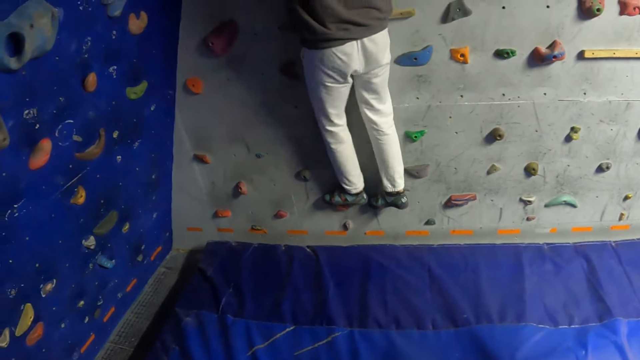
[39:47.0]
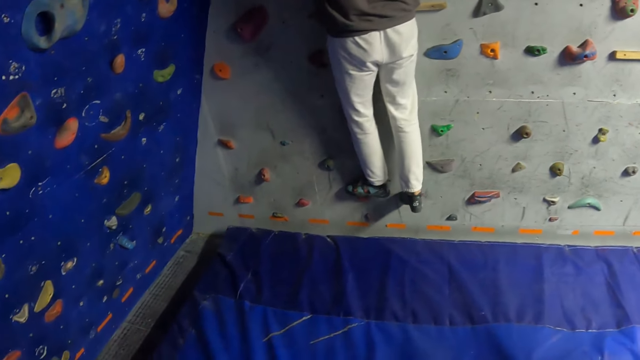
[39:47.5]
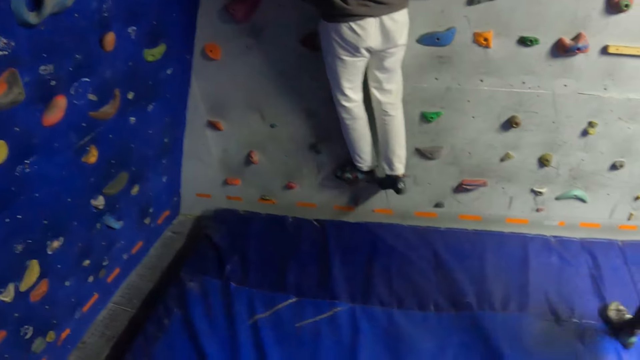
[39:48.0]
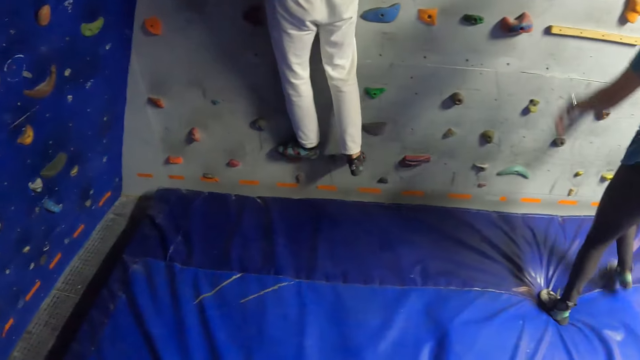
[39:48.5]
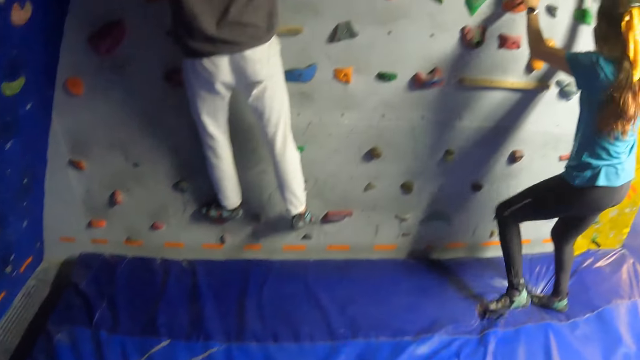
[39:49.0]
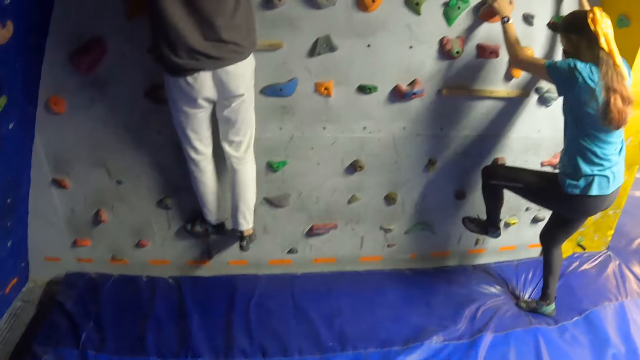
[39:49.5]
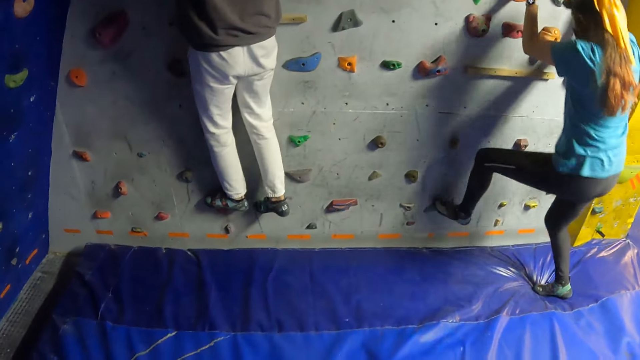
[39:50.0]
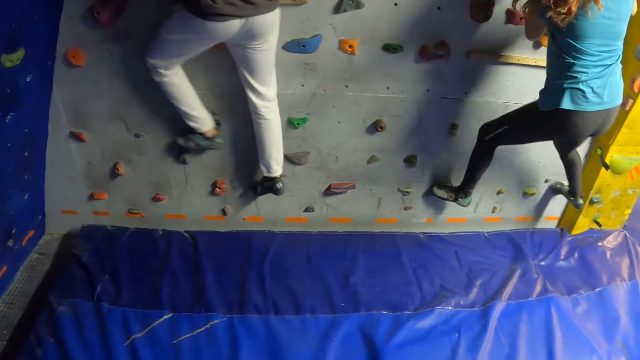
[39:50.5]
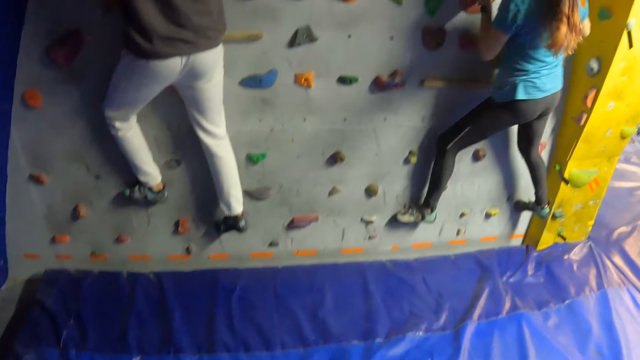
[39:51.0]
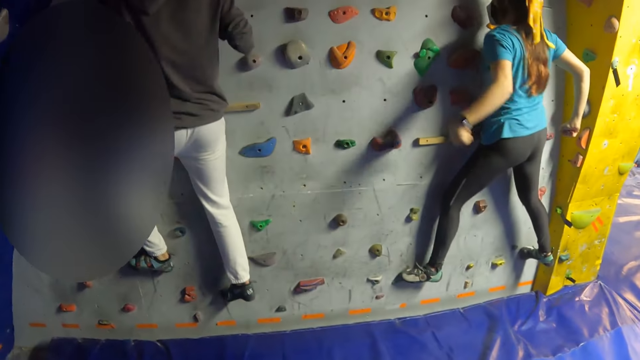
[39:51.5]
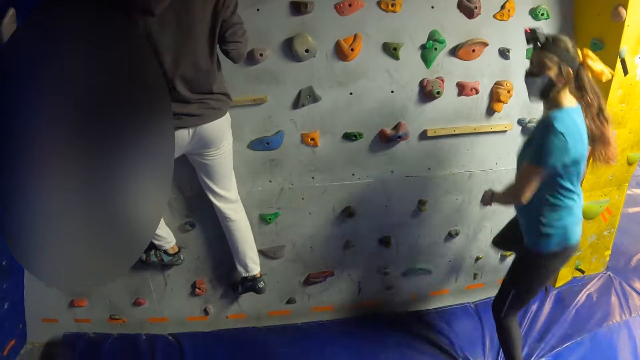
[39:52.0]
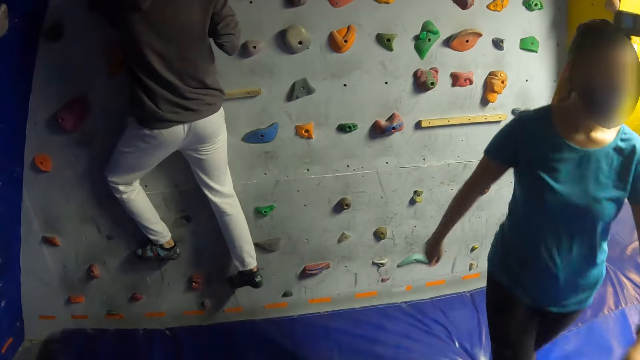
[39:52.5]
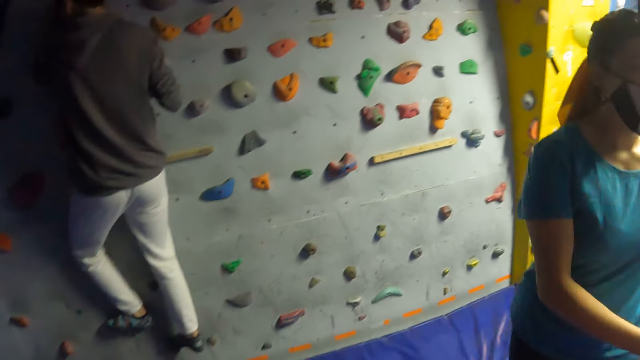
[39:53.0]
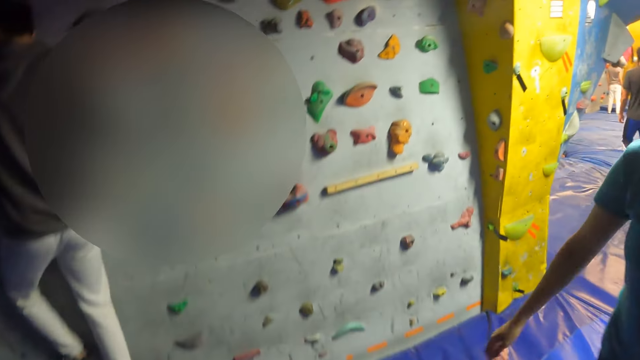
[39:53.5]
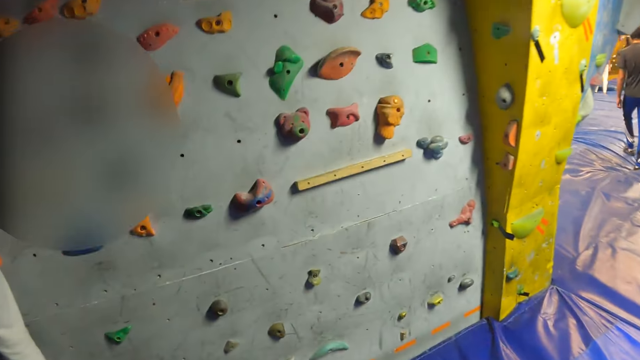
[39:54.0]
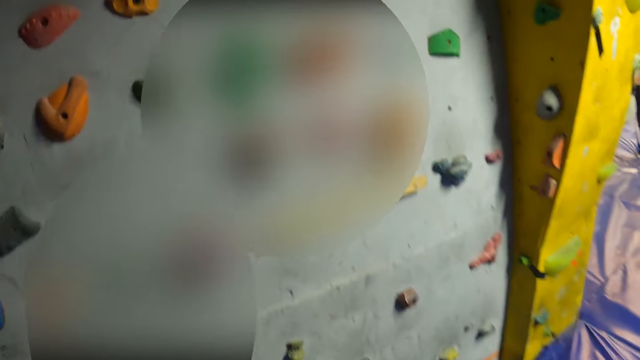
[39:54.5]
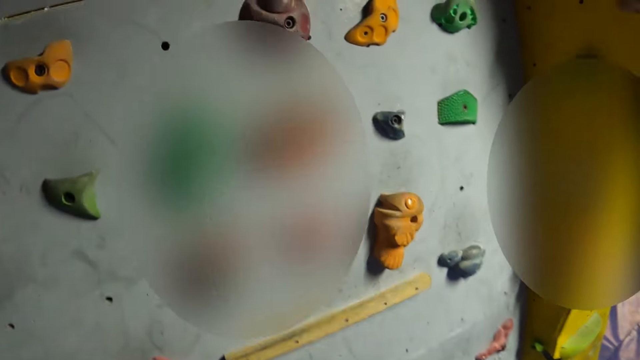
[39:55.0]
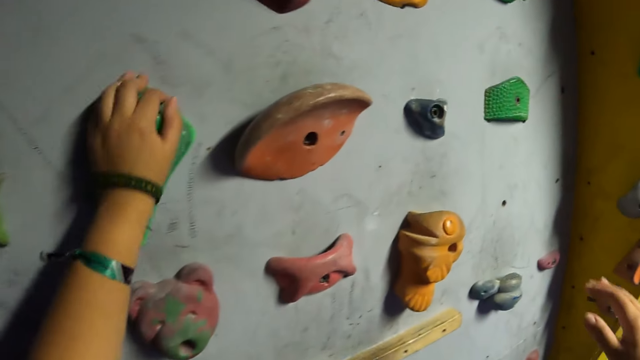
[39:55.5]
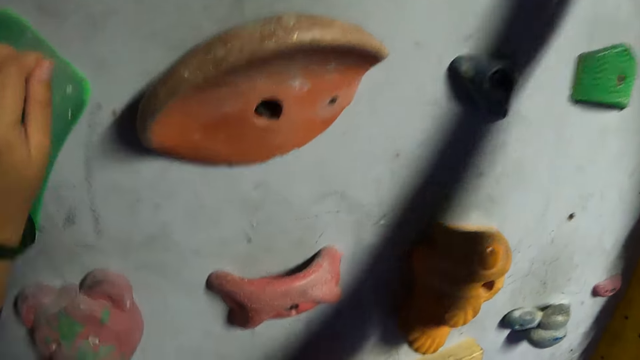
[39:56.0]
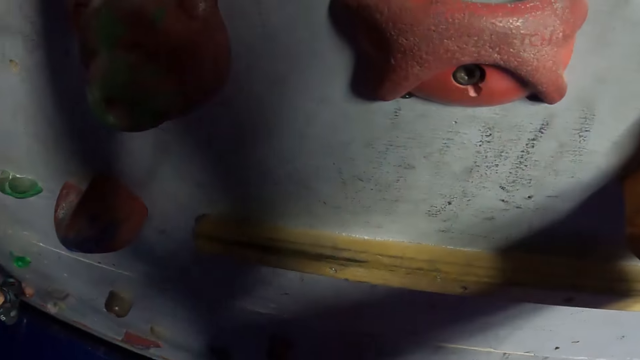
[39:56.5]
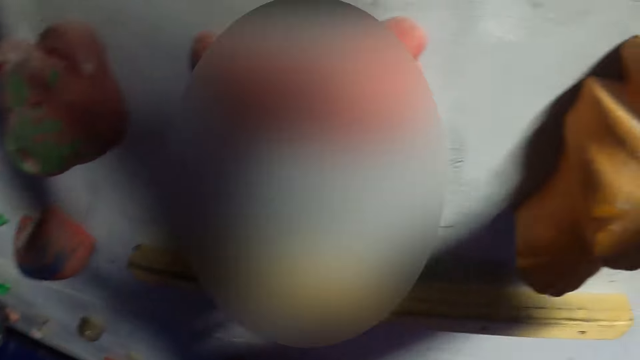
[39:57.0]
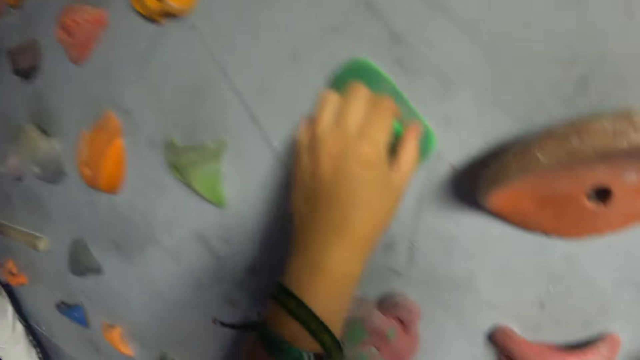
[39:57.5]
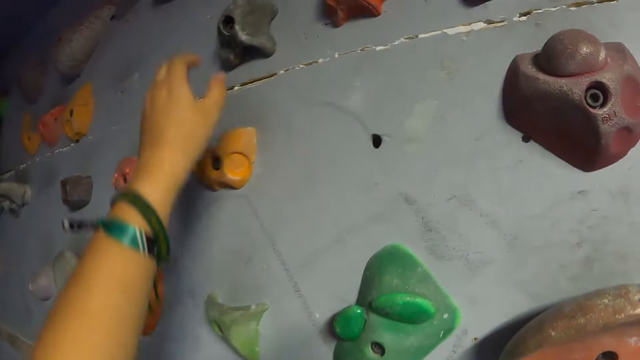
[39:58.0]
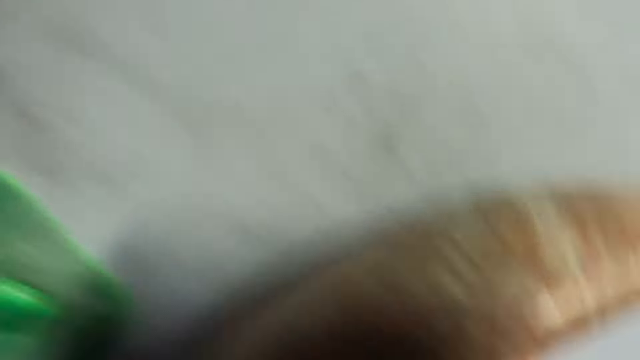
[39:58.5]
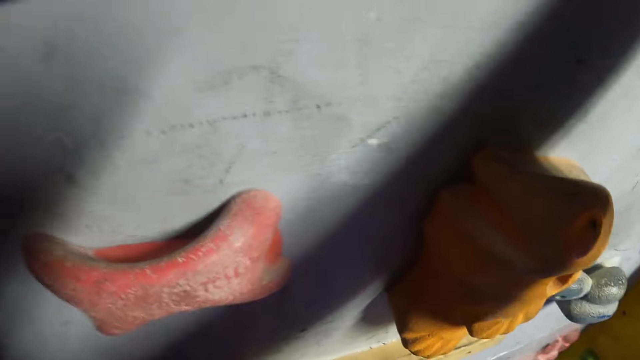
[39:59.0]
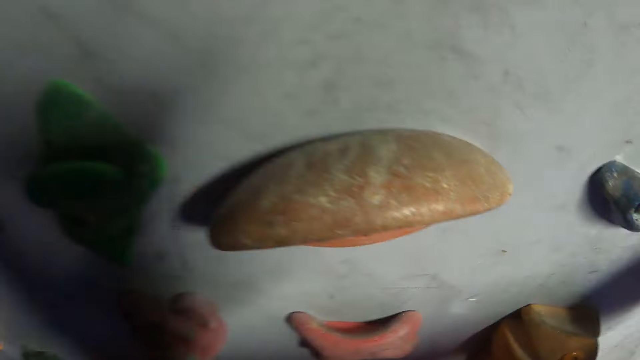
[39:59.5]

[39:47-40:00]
A woman walks towards the wall. The woman touches the wall. The woman climbs on the bouldering wall. The woman steps on the rock climbing wall. The woman jumps down from the bouldering wall. The woman walks away from the wall. The camera wearer looks around the house. They climb on the bouldering wall.

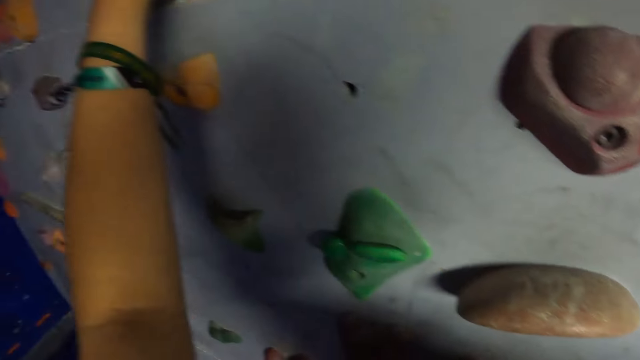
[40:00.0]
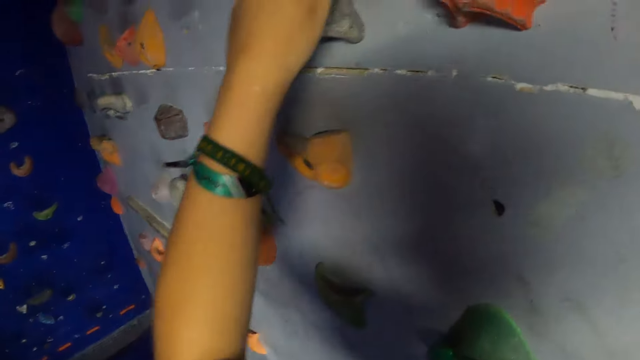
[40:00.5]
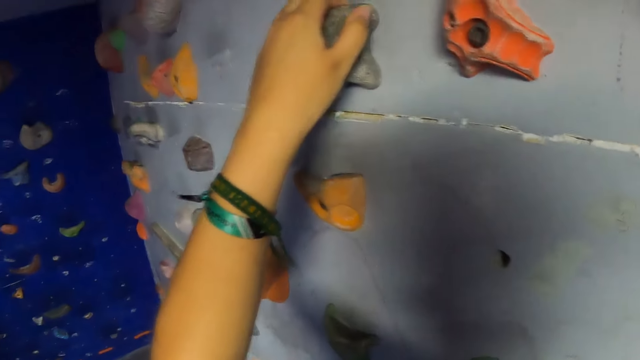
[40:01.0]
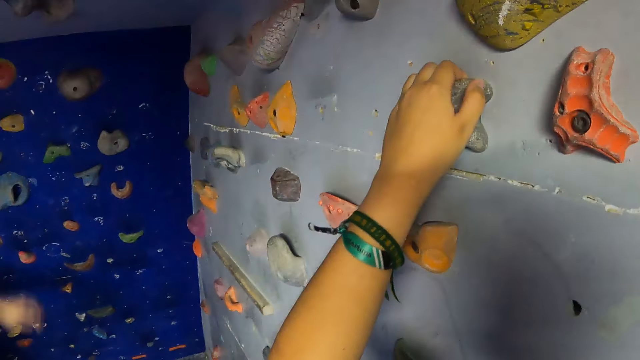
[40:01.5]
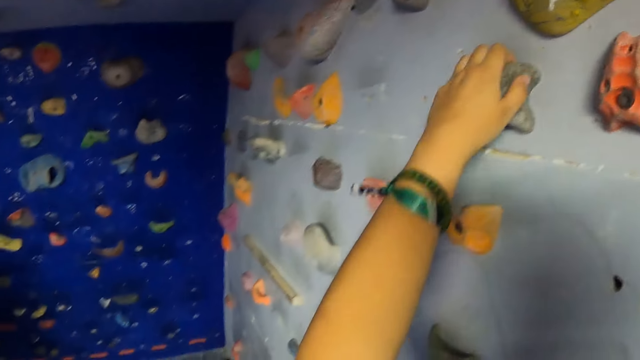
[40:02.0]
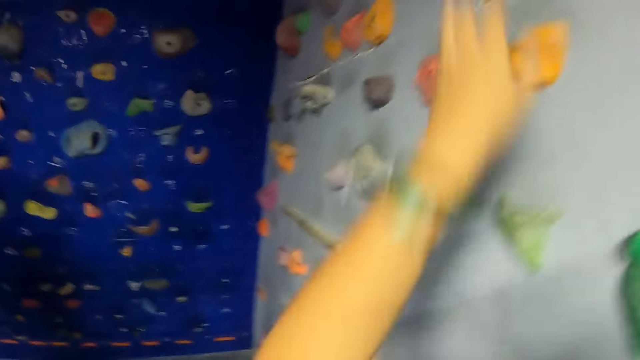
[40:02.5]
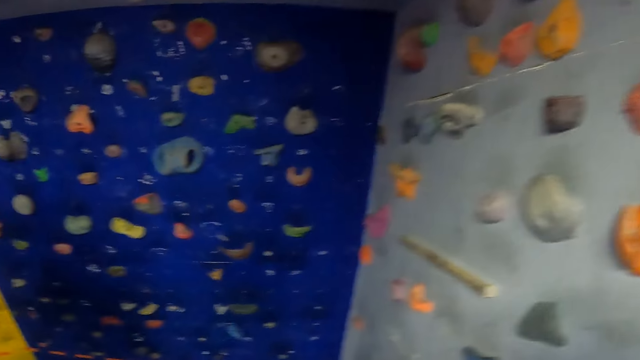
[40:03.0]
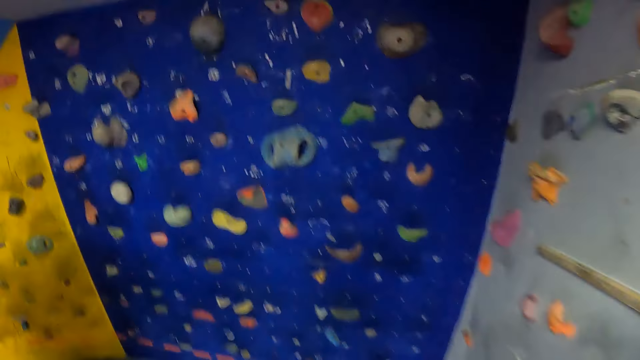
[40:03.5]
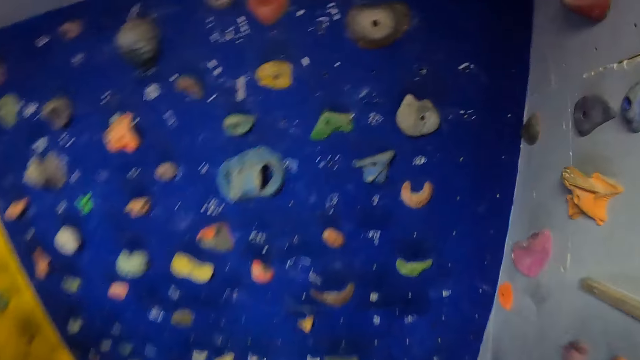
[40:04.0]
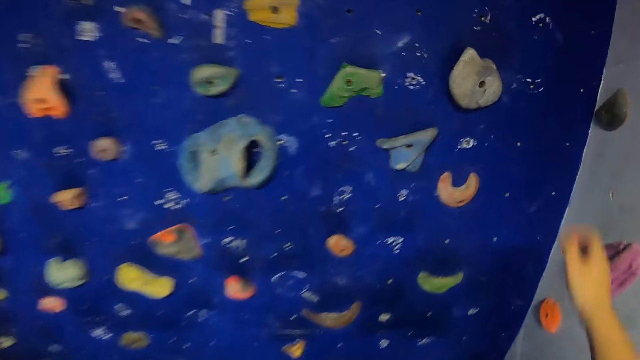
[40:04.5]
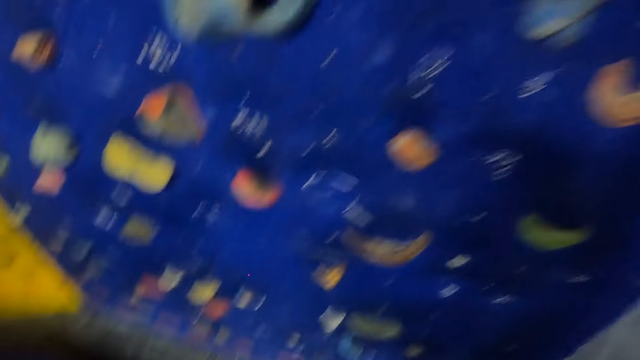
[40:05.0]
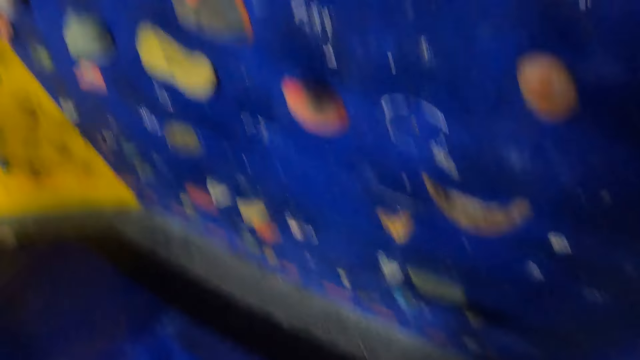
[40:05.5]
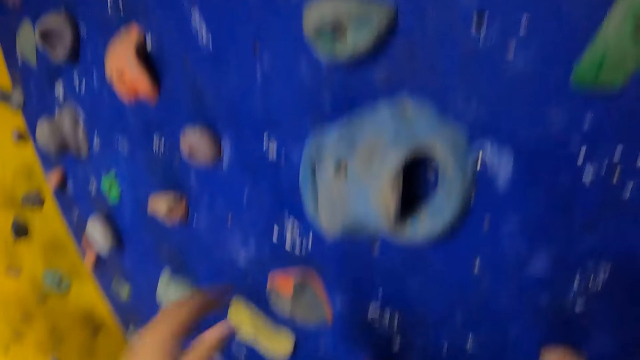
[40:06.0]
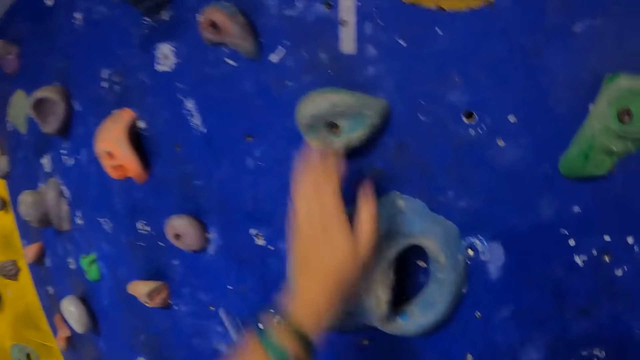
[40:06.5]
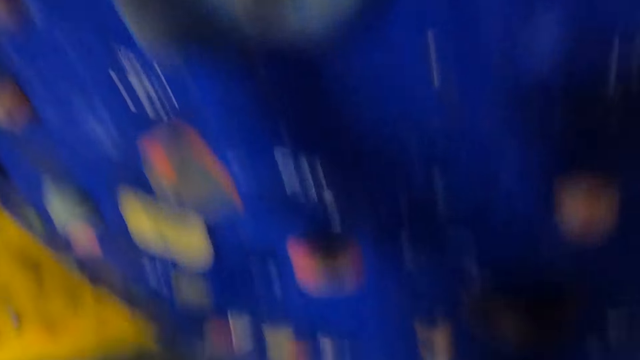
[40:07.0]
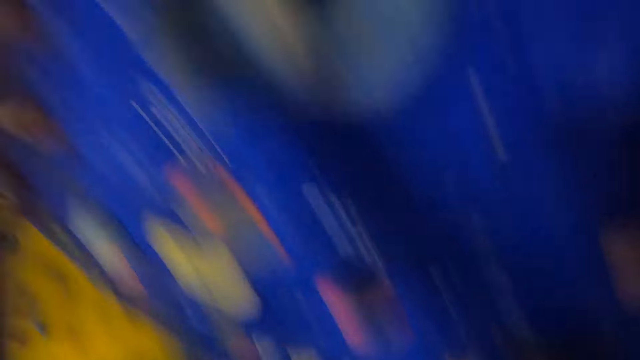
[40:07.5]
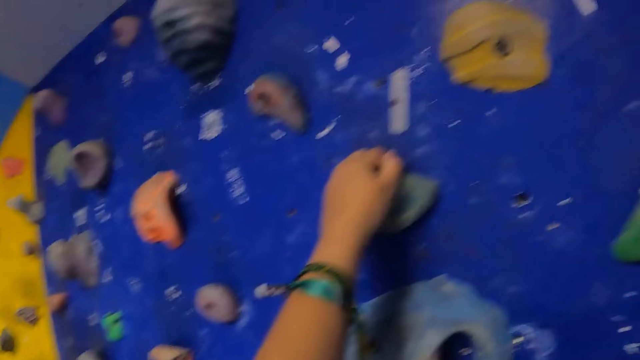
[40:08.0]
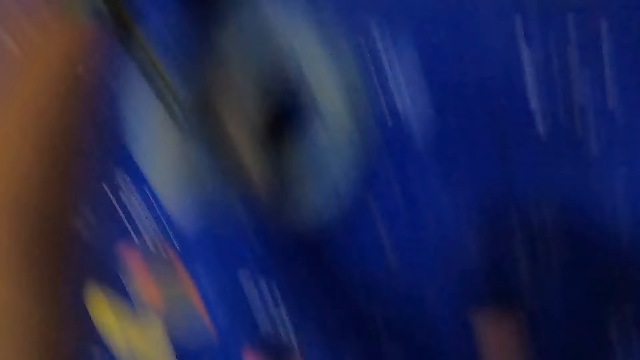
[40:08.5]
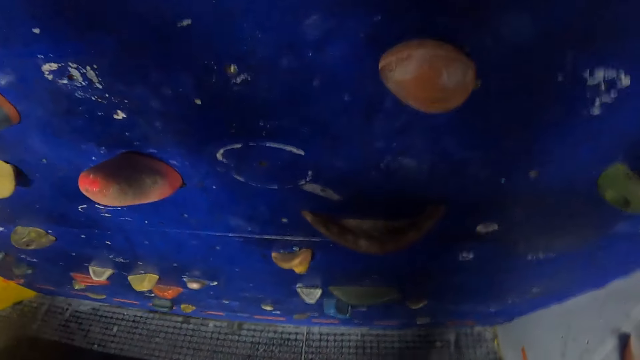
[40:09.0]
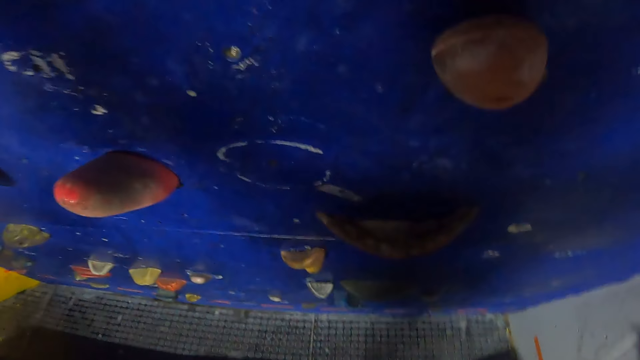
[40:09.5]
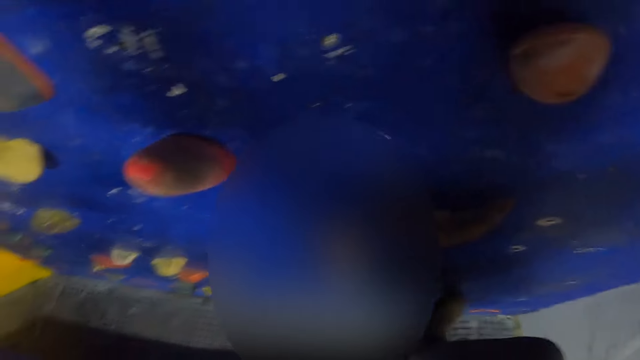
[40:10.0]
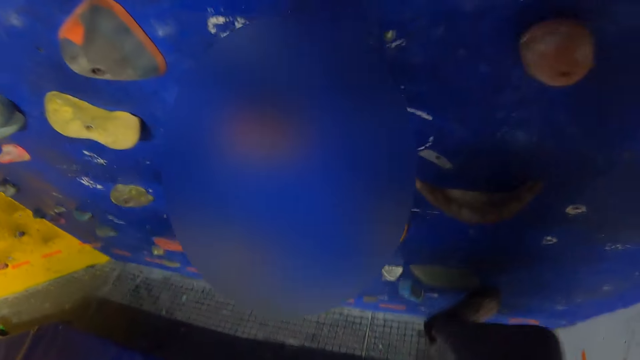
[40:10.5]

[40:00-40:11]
The camera wearer looks around the wall. They climb the wall.
